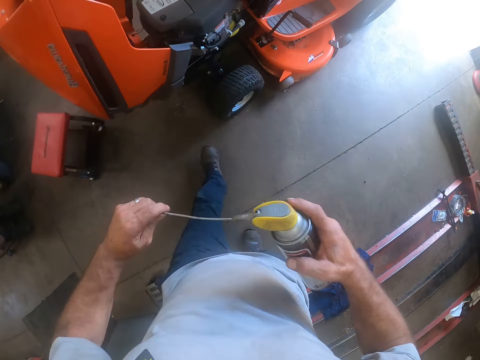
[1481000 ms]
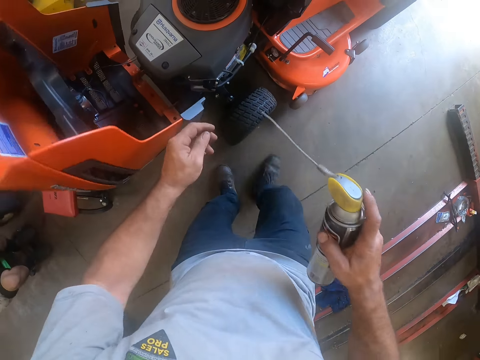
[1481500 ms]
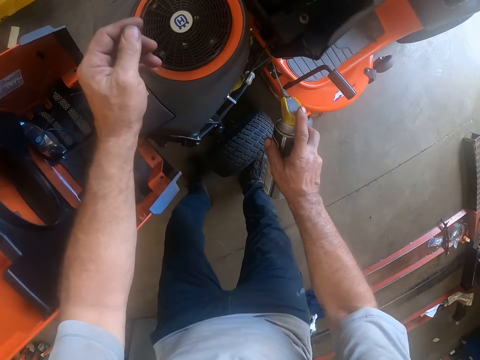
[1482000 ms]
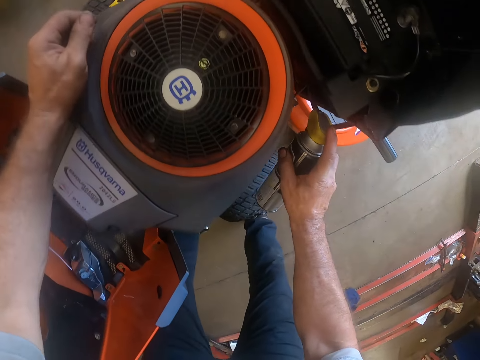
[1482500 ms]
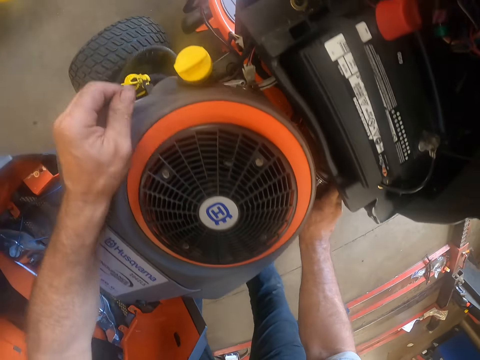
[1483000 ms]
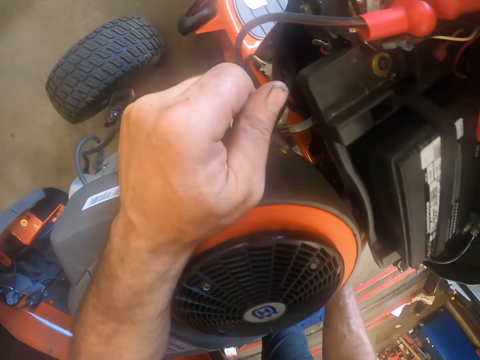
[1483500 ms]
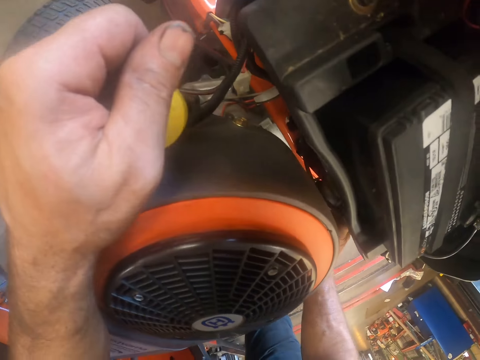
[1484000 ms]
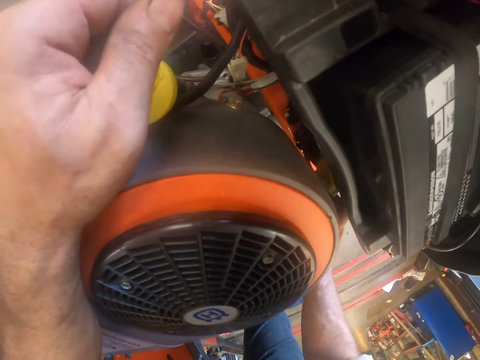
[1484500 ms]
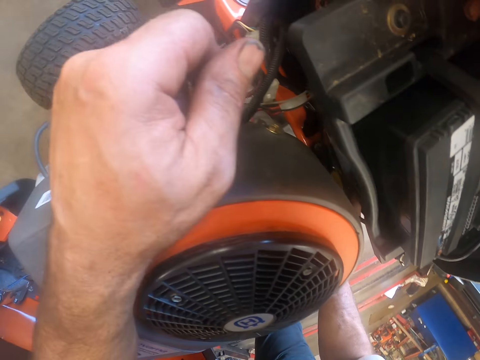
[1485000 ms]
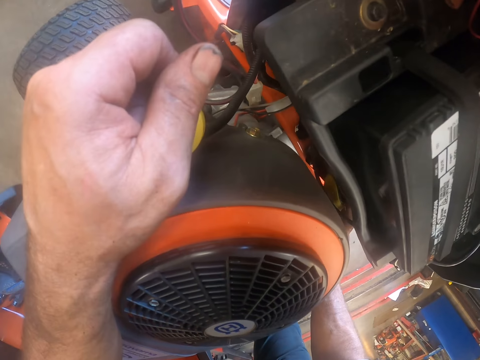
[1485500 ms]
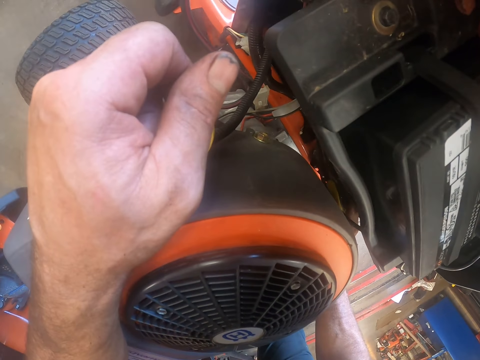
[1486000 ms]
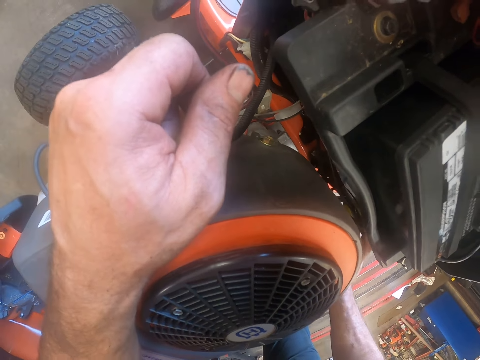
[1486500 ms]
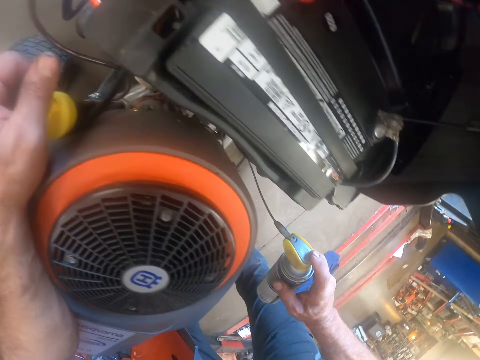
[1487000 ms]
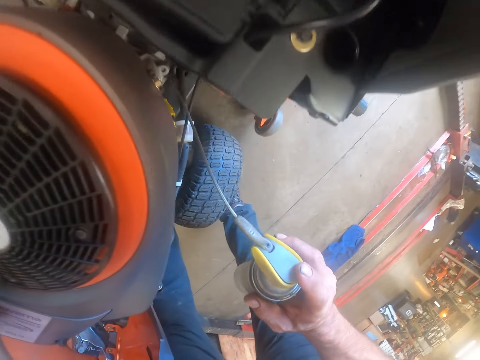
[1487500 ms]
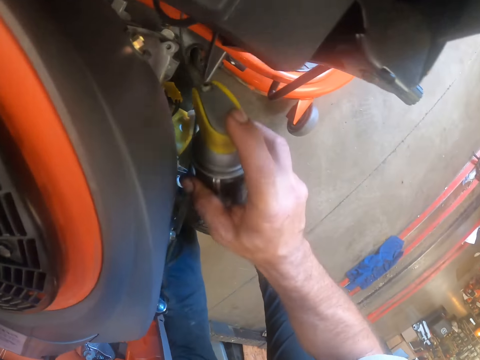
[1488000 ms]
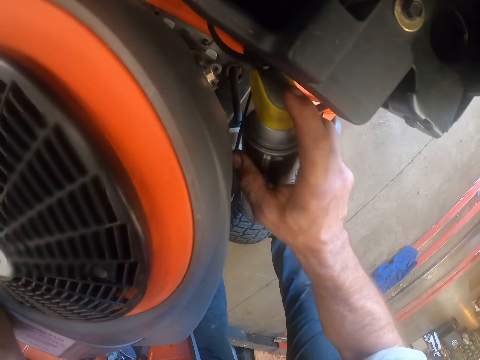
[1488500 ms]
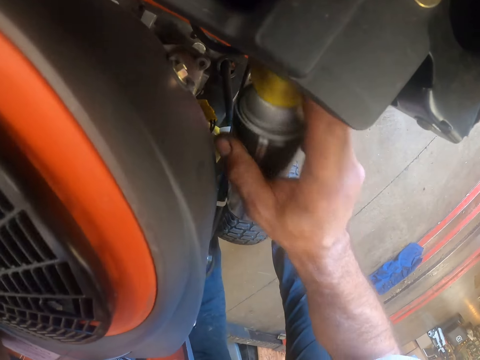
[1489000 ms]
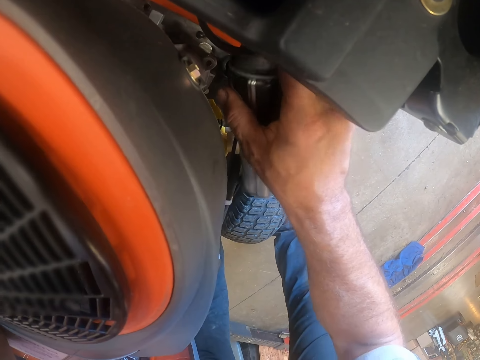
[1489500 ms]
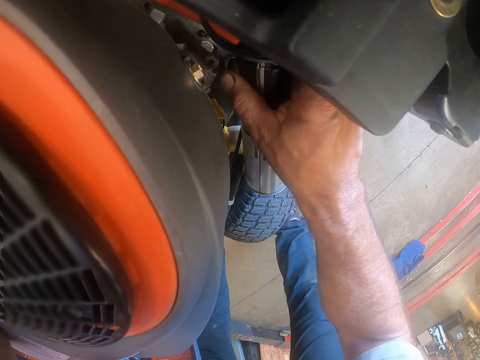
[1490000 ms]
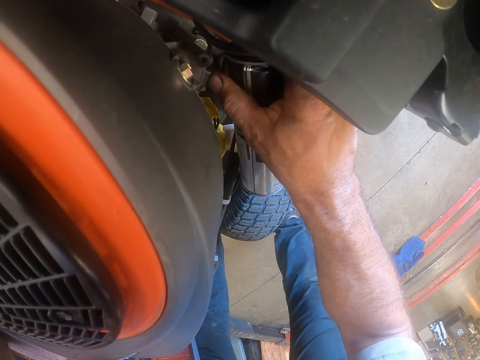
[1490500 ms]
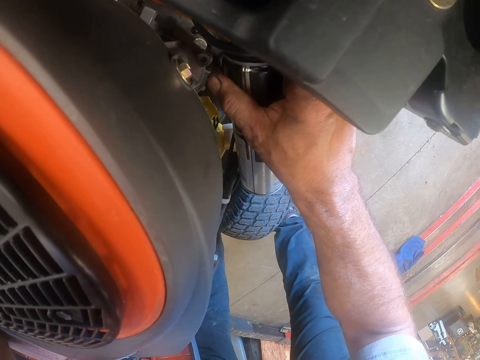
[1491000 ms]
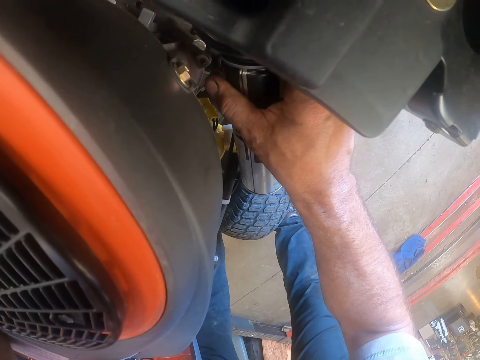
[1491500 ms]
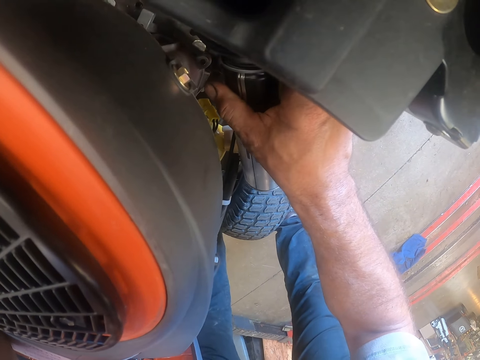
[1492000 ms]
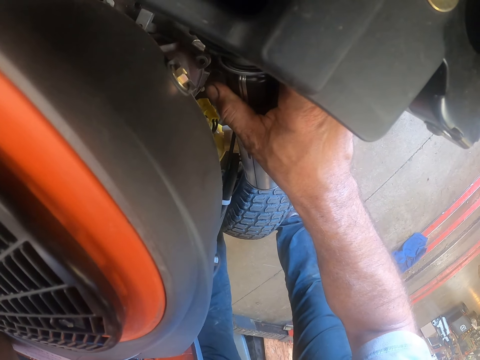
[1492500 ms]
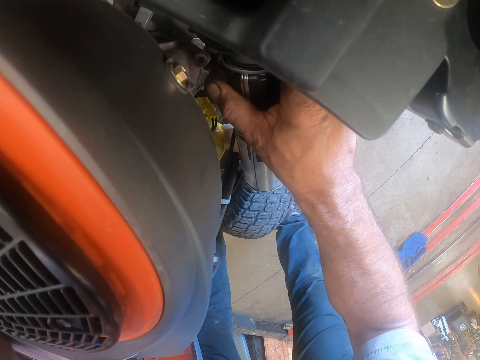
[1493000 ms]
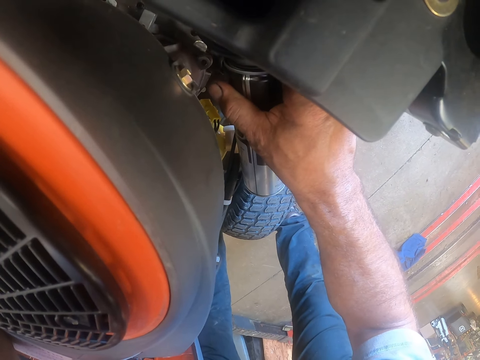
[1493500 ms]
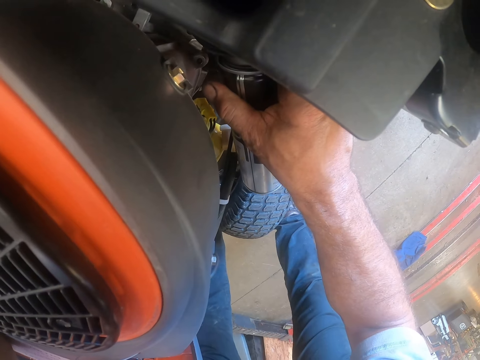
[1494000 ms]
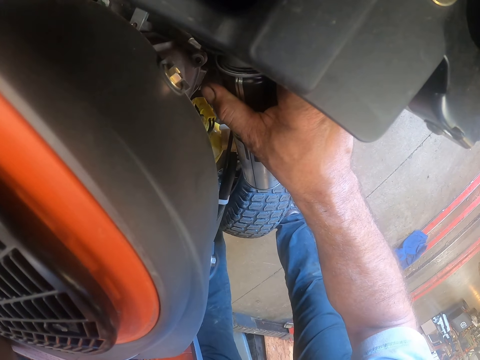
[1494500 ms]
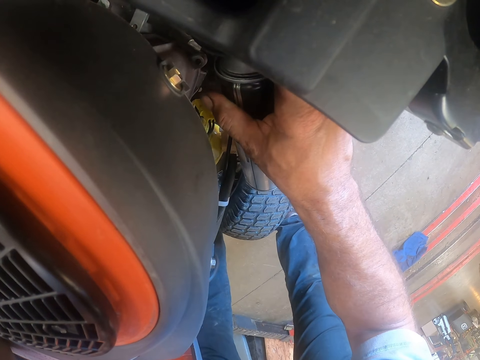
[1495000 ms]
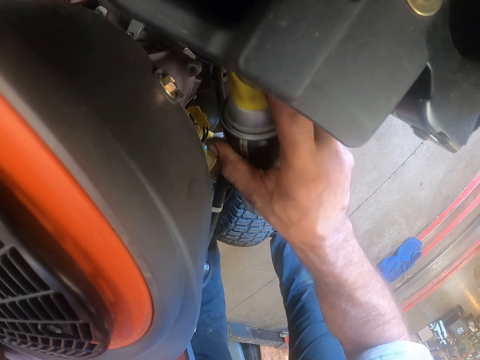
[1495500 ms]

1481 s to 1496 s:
The camera wearer opens up the bottle of grease in his right hand. He moves to the lawn mower. He applies the grease on some part of the lawn mower.

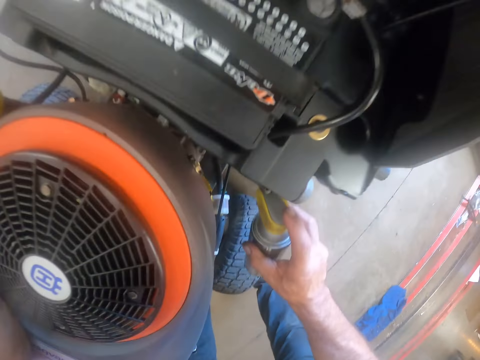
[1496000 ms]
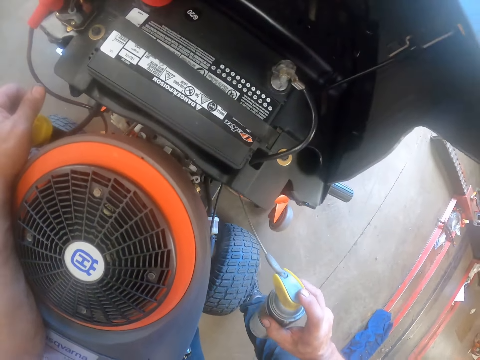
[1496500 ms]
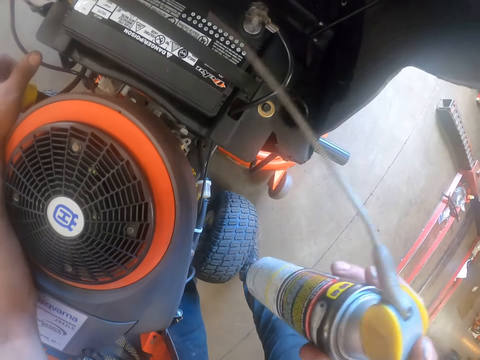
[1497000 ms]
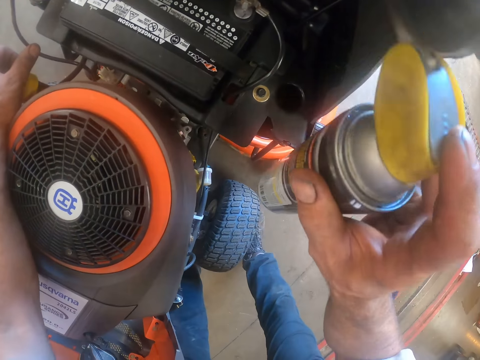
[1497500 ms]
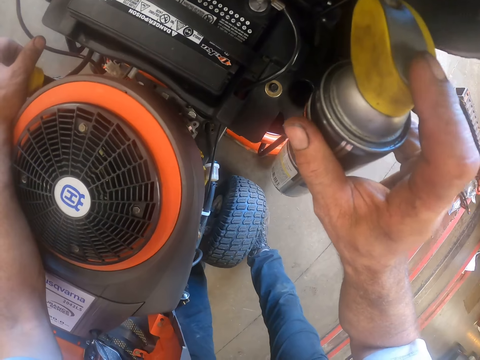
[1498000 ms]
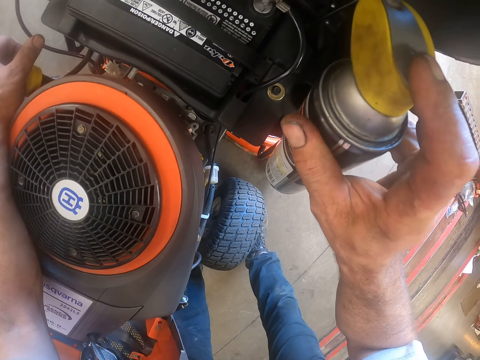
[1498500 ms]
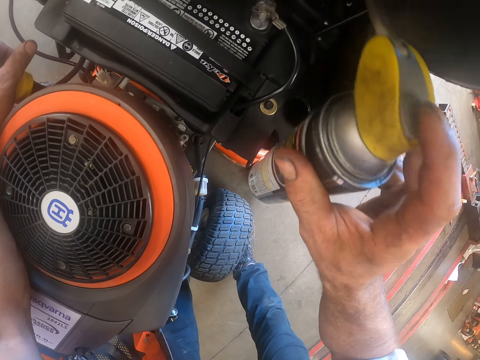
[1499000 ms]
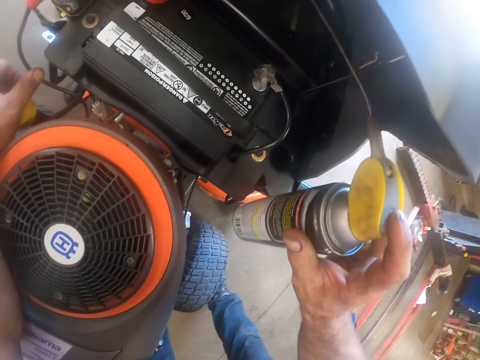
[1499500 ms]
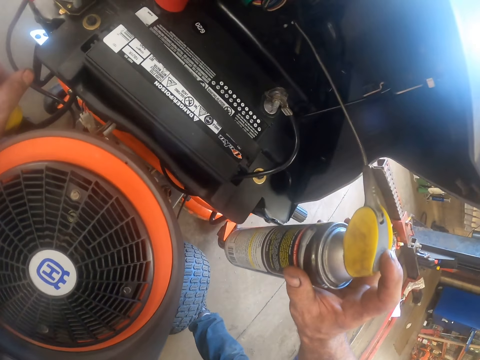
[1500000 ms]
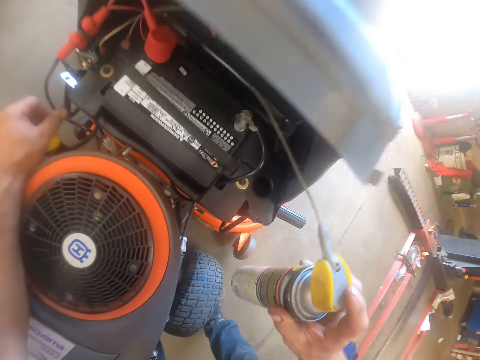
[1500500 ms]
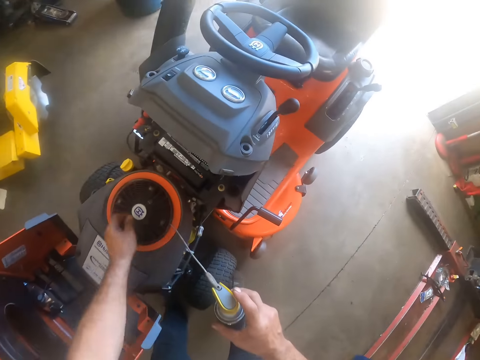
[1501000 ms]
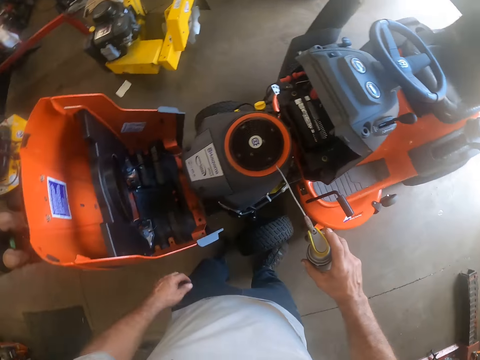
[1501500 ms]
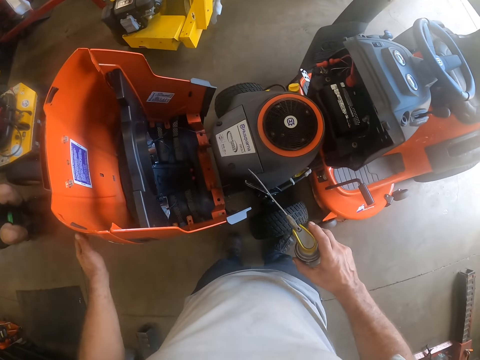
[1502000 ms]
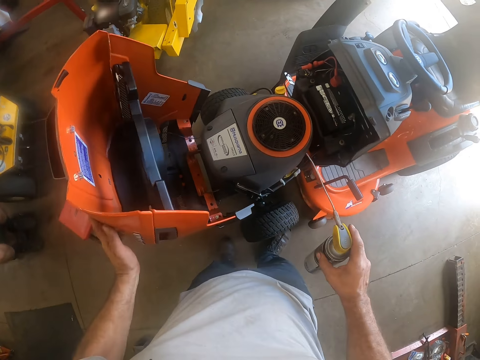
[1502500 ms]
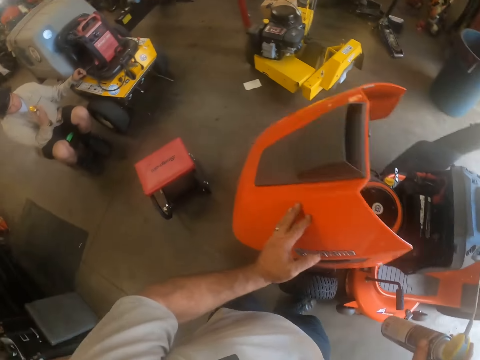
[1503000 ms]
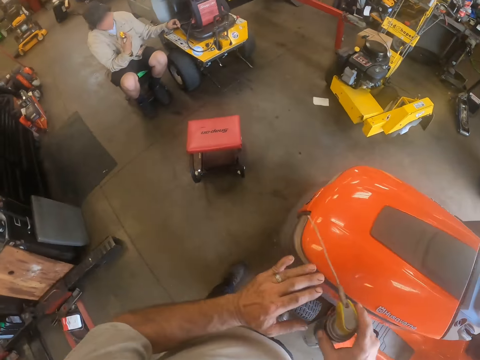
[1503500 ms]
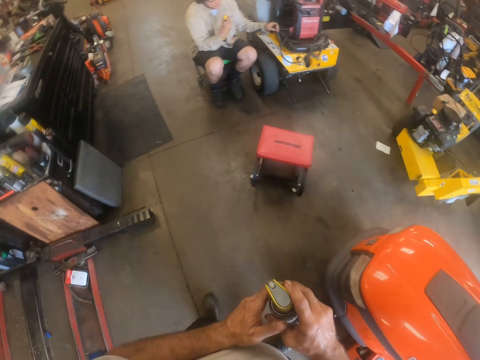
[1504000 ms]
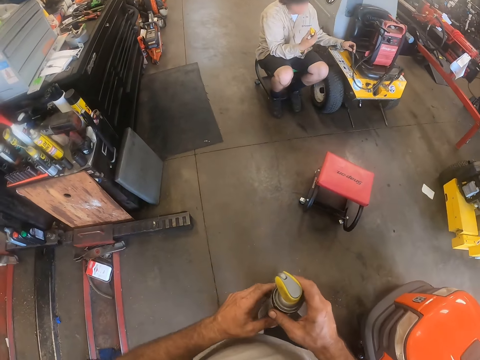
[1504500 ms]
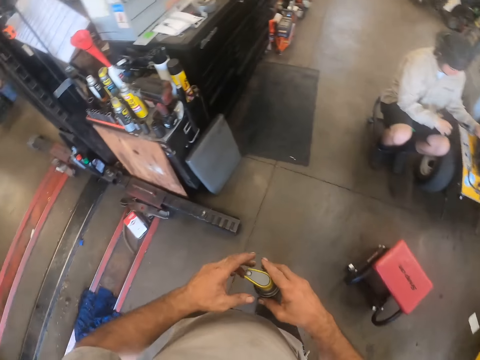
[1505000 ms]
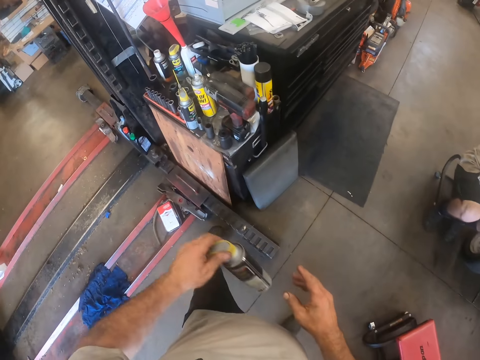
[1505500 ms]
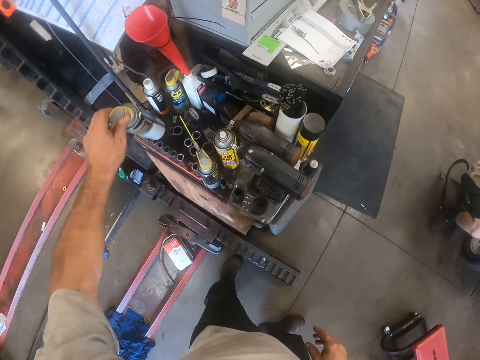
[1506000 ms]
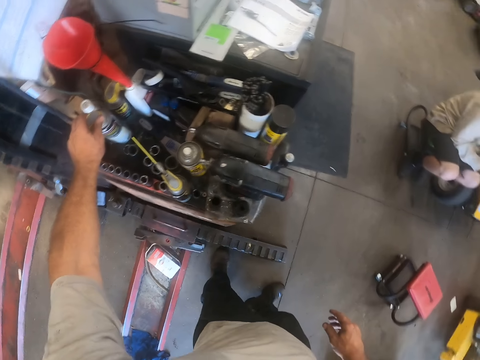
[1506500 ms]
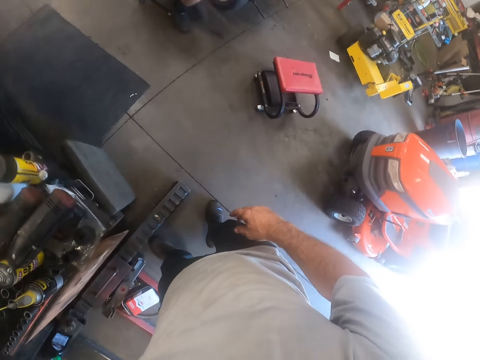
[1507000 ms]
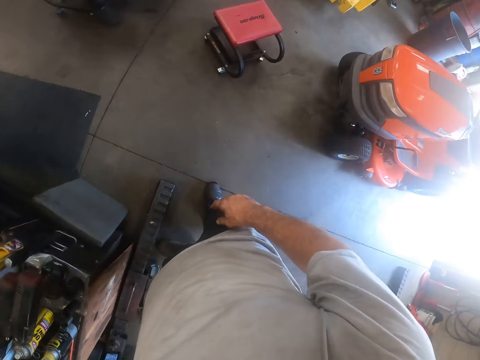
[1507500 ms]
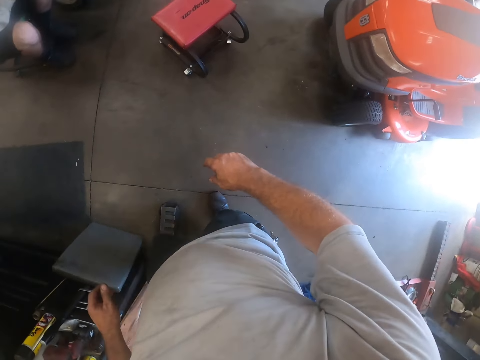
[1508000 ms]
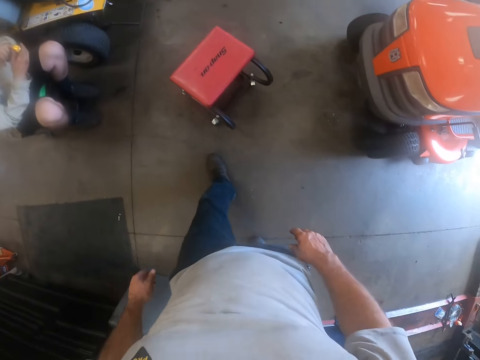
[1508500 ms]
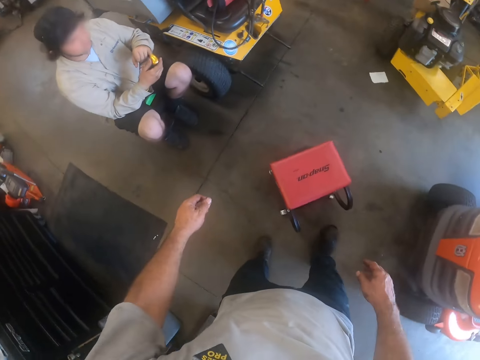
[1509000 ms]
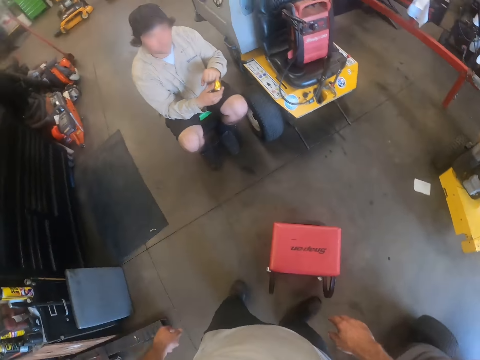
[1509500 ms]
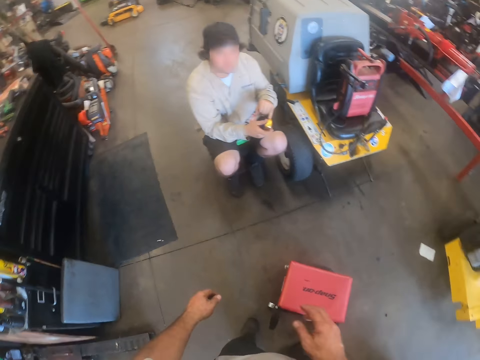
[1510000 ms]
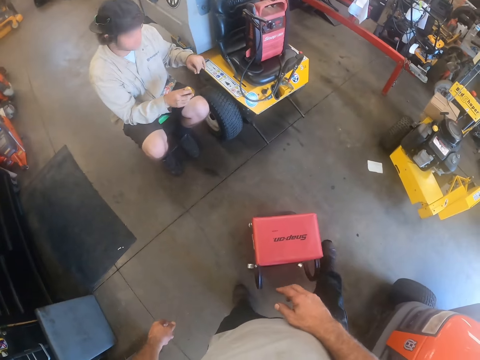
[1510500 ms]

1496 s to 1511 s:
The camera wearer closes the front part of the lawn mower with his left hand. He closes back the bottle of grease in his hand. He moves around. He passes the bottle of grease from his right hand to his left hand and drops the bottle of grease in his left hand on the shelf. He walks around.
